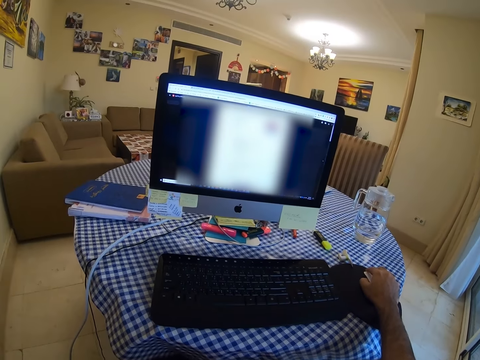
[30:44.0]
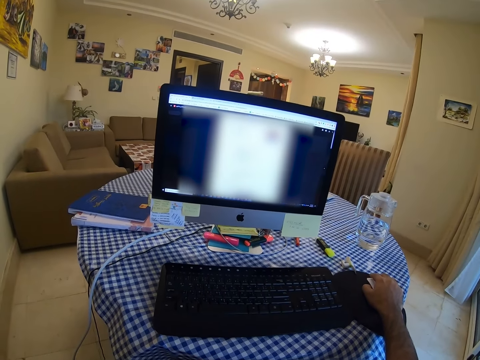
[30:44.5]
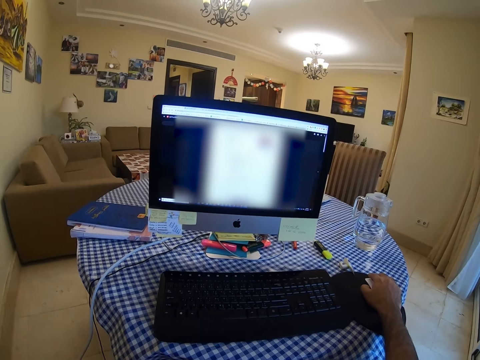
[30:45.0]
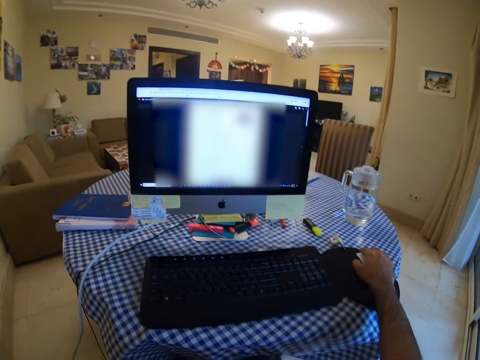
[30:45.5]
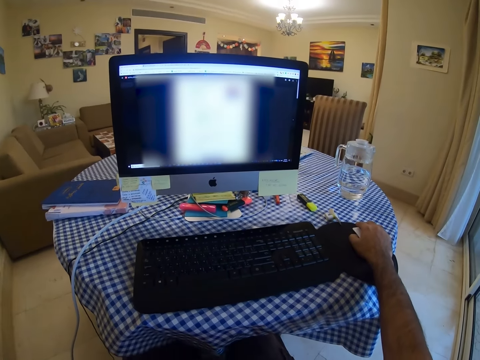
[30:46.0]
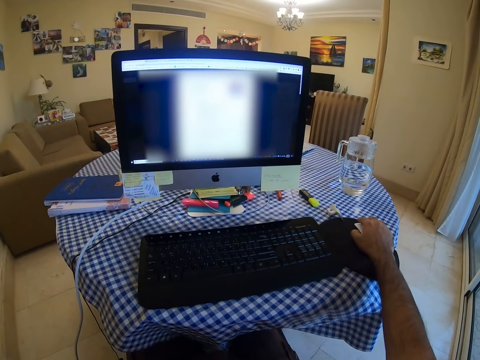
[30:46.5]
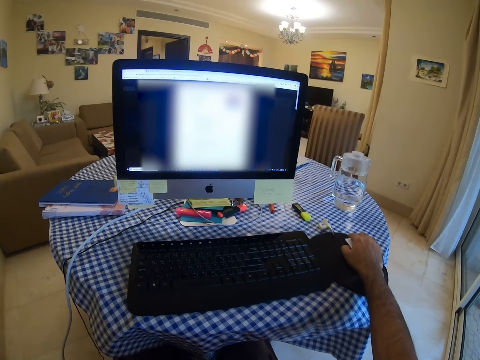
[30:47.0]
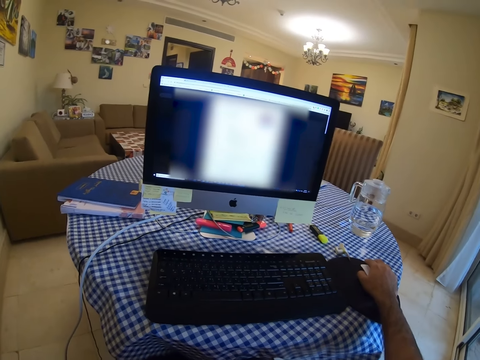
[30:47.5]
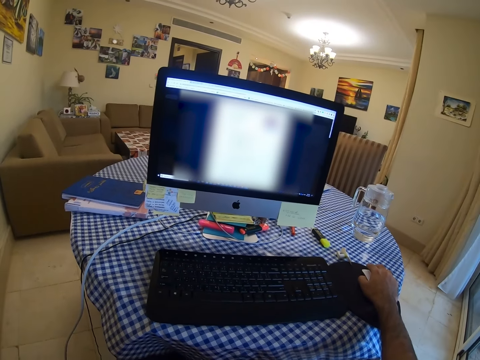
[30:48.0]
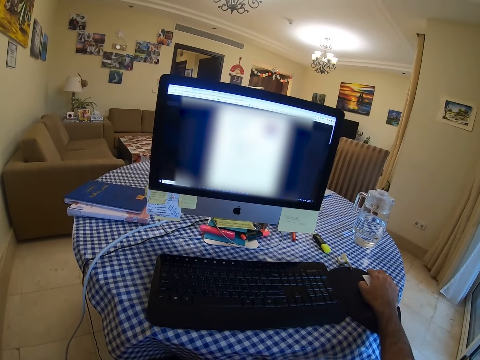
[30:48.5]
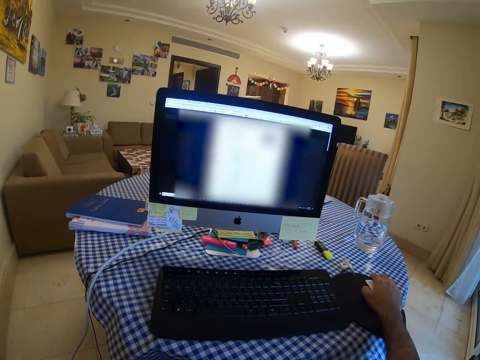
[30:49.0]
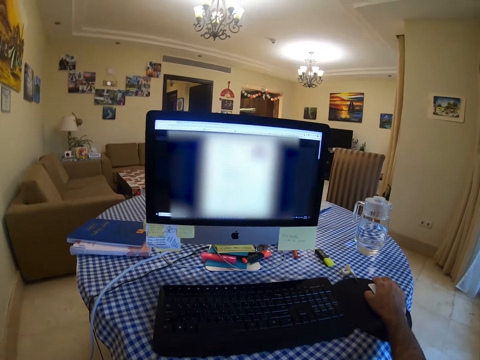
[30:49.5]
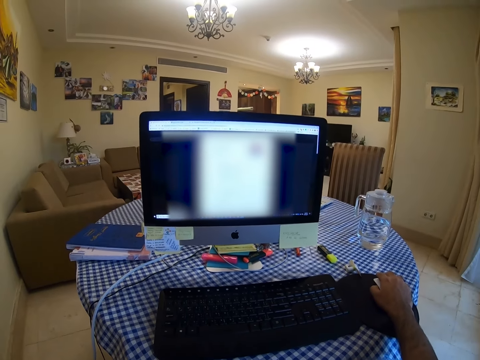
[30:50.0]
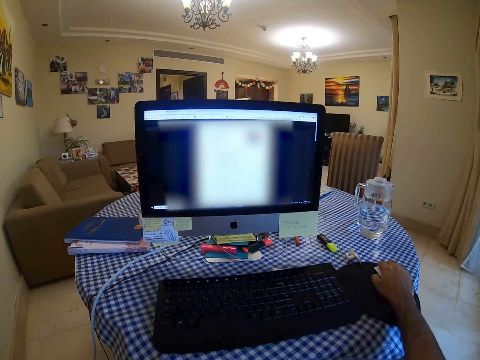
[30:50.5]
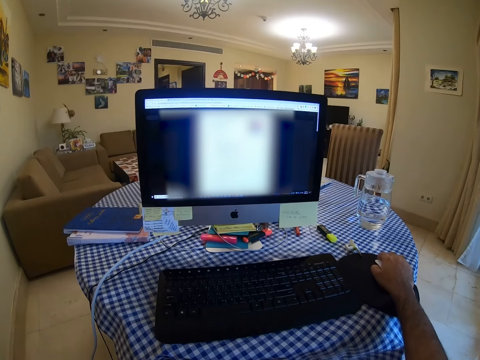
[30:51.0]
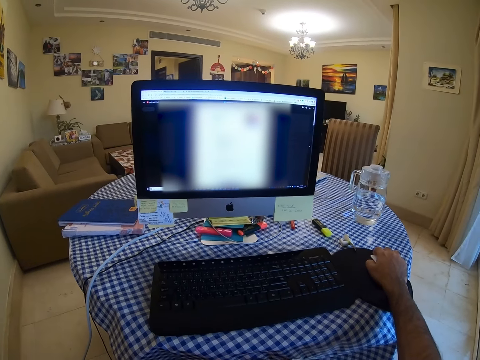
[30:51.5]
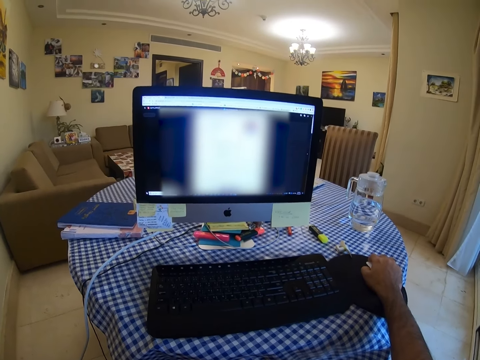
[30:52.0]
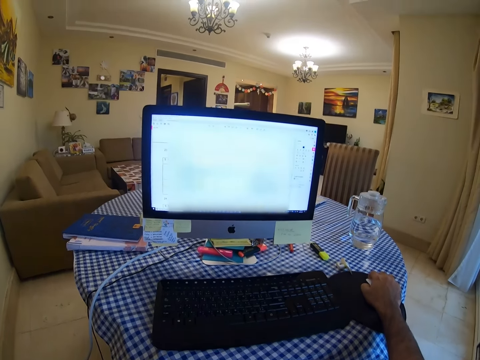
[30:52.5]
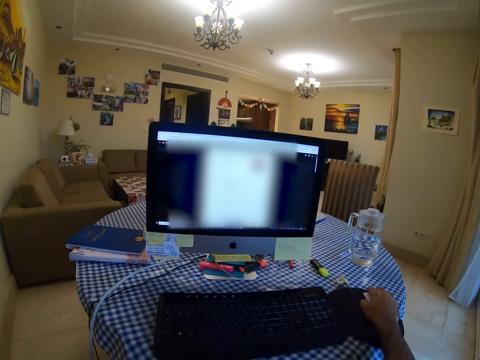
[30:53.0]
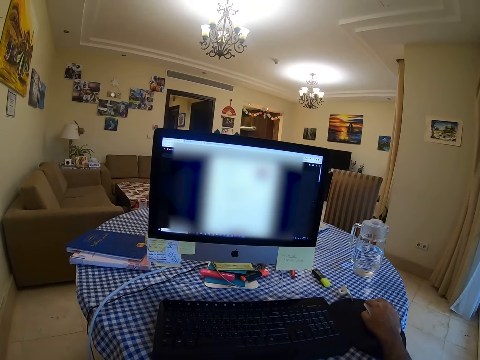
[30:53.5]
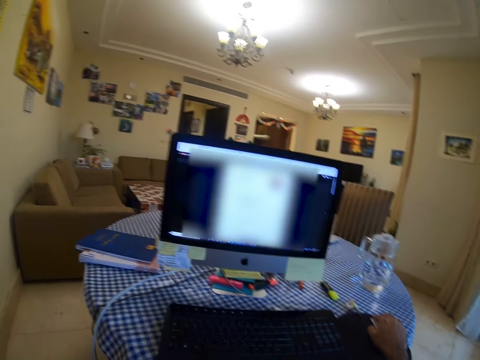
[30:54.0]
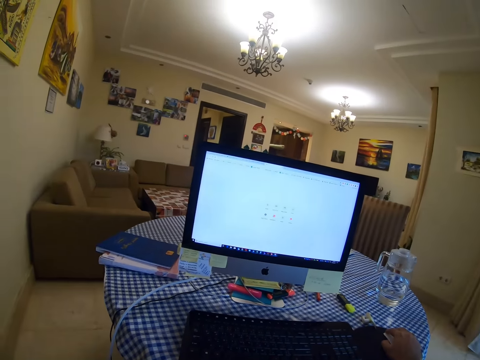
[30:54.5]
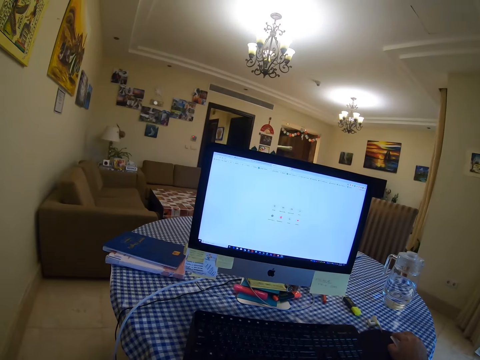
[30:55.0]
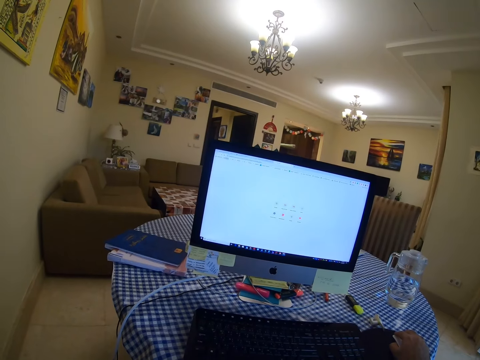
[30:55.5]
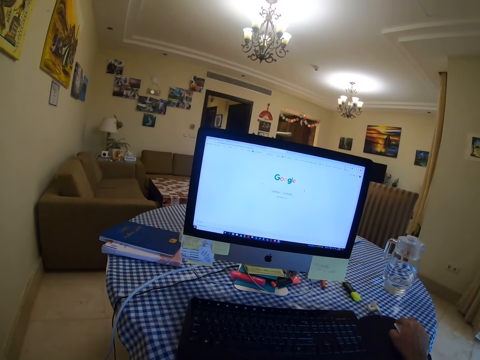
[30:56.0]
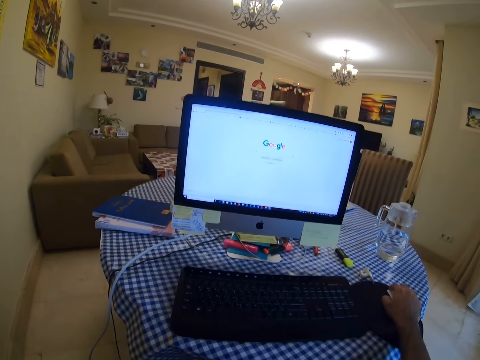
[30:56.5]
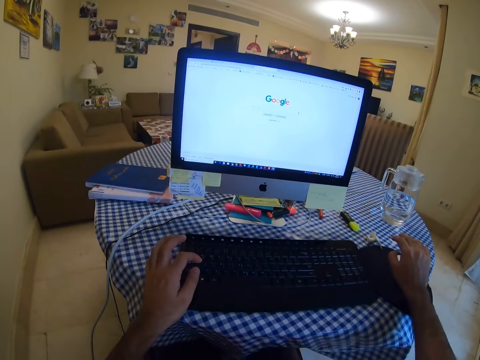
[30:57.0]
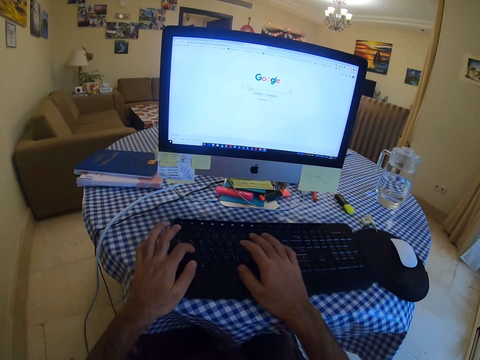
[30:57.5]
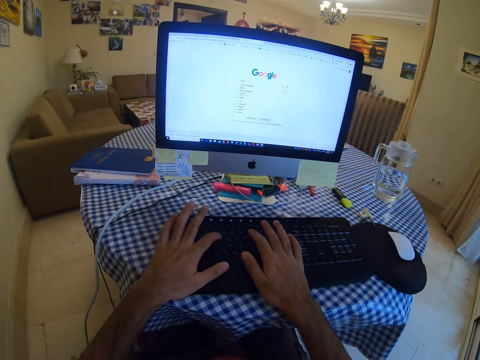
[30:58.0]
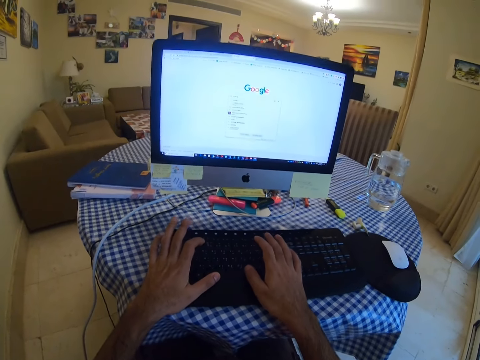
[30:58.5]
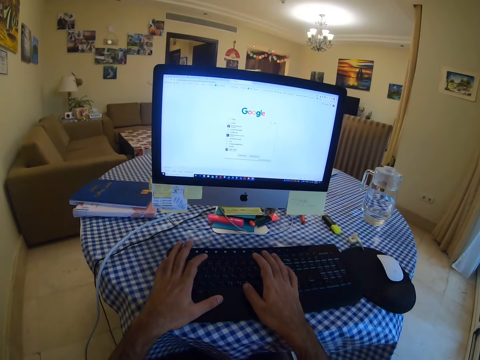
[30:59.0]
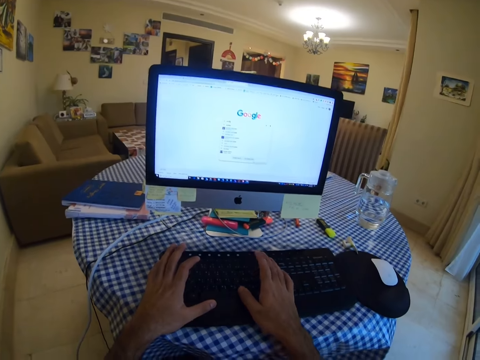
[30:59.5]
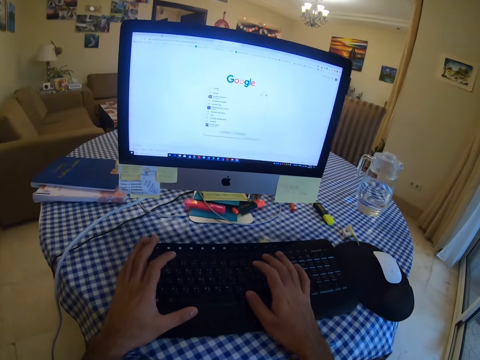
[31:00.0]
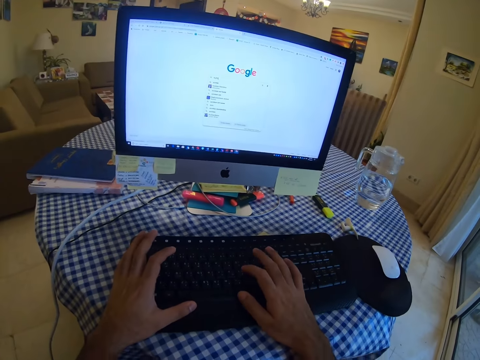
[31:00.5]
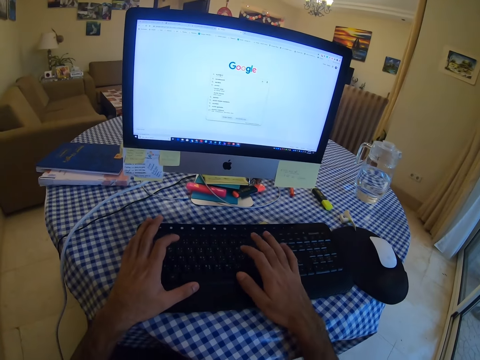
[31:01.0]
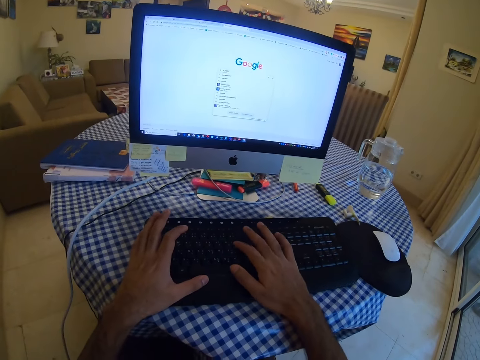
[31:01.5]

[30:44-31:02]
The camera wearer operates on the computer. They type on the keyboard with both hands.

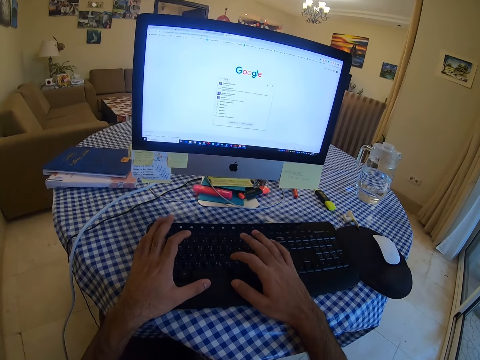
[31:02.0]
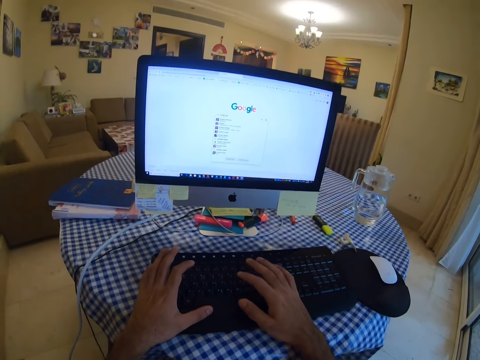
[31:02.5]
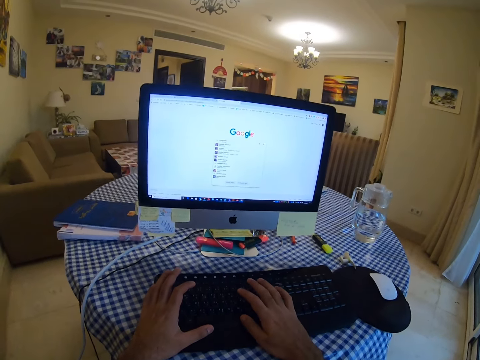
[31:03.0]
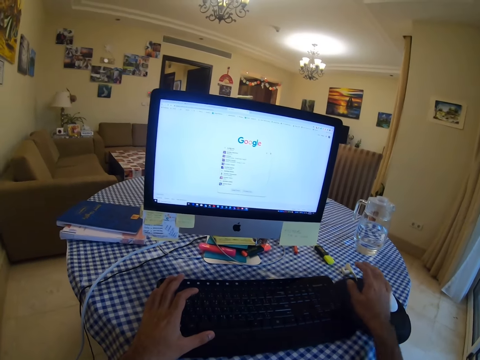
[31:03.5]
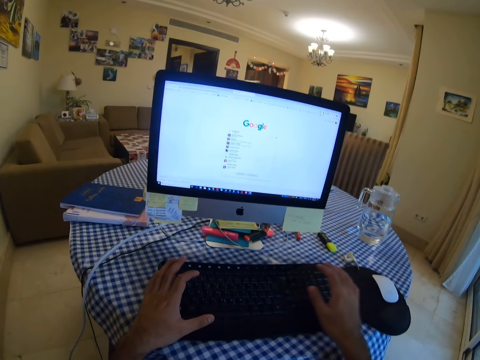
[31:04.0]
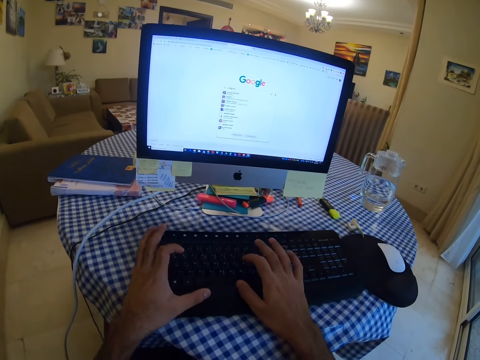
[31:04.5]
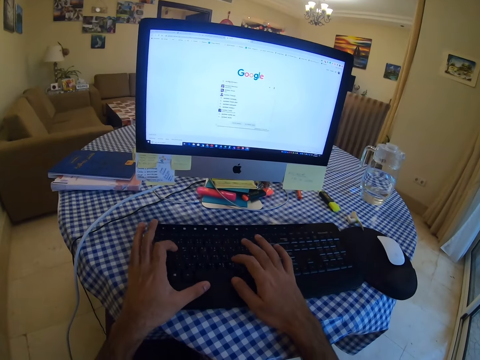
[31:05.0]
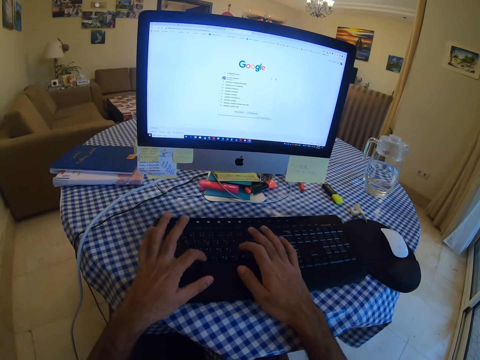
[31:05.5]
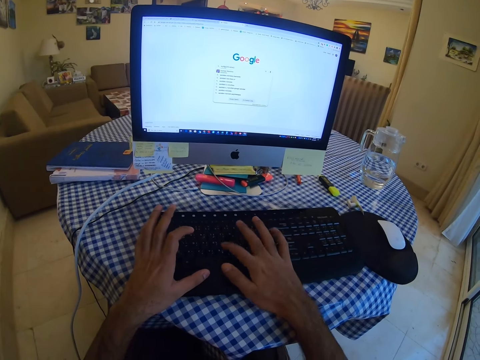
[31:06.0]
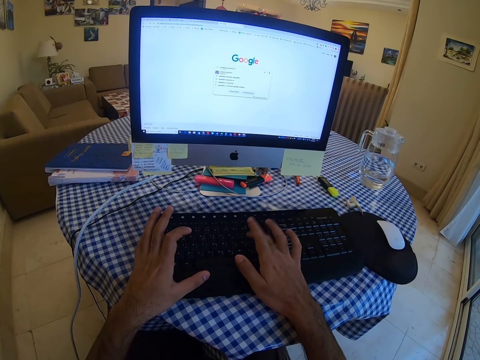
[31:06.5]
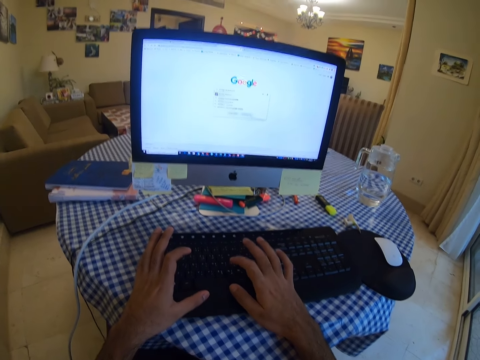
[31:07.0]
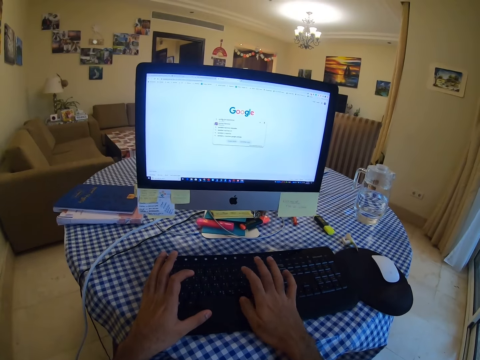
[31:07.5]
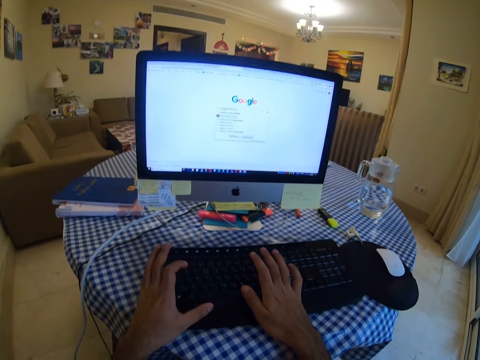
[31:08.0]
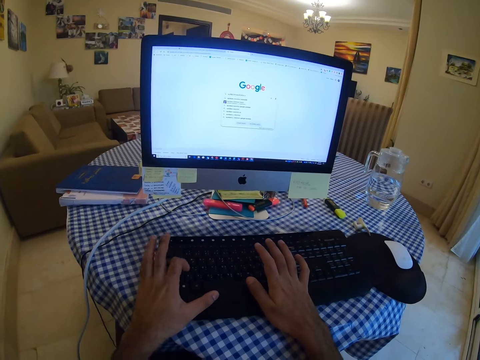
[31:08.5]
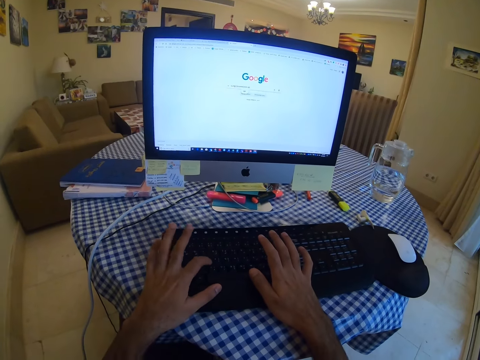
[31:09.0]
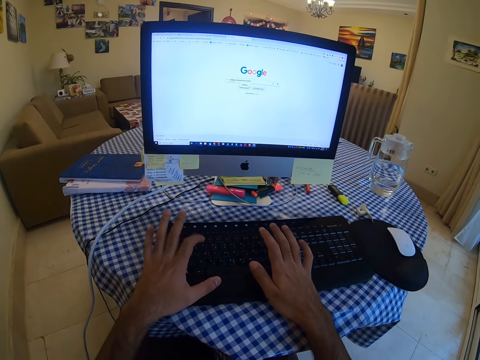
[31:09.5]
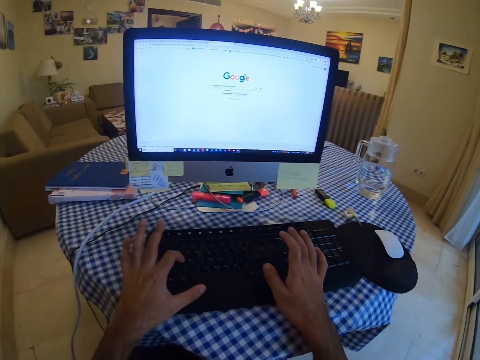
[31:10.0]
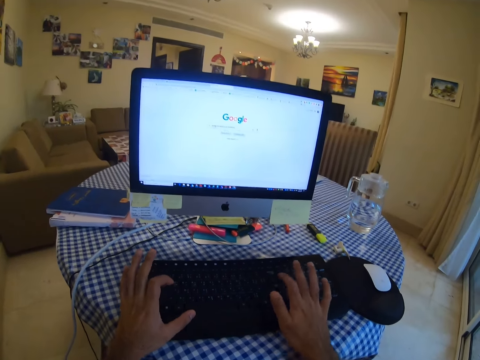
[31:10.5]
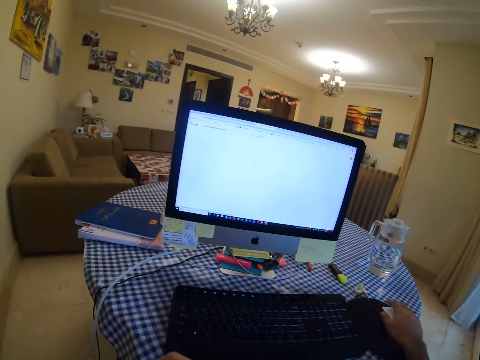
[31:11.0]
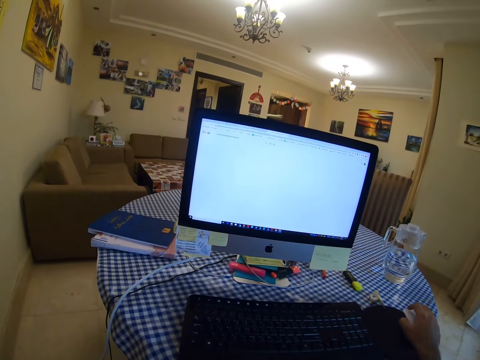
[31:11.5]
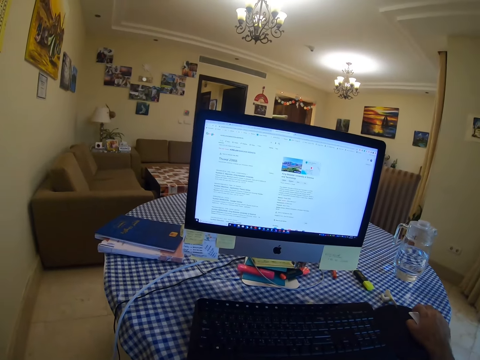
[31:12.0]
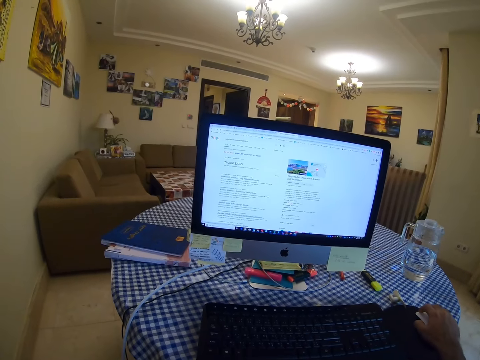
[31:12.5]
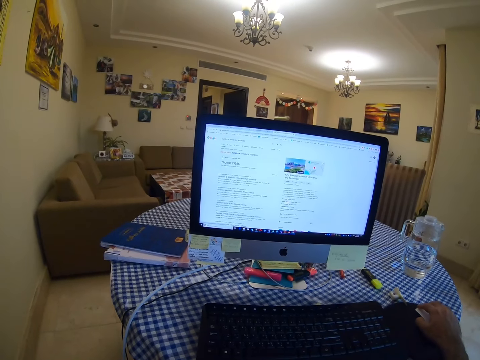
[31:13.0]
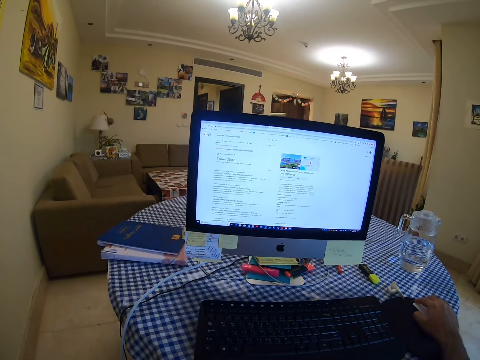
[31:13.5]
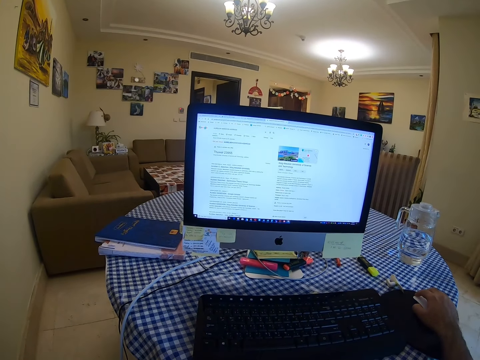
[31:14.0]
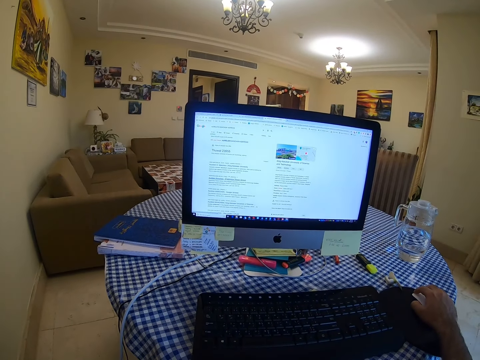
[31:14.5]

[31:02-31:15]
The camera wearer holds the mouse and clicks on the mouse.
